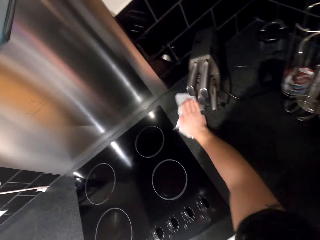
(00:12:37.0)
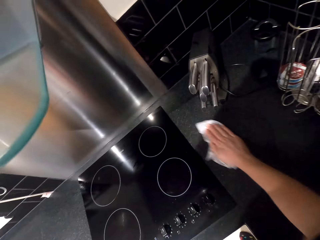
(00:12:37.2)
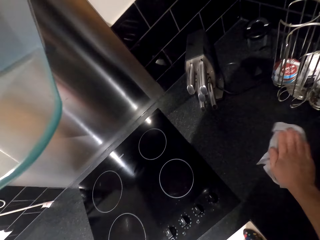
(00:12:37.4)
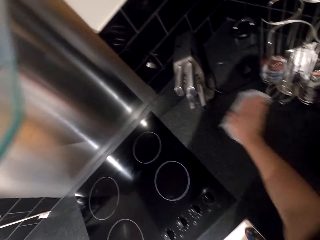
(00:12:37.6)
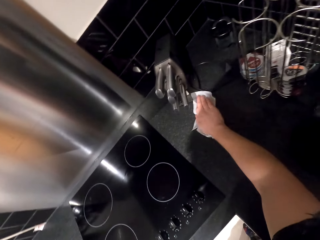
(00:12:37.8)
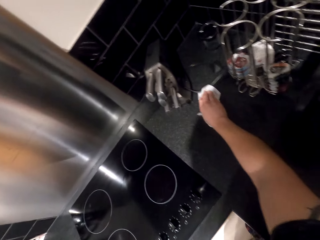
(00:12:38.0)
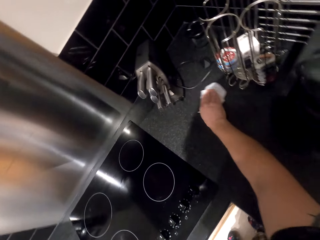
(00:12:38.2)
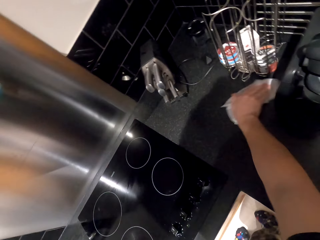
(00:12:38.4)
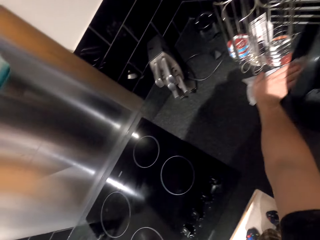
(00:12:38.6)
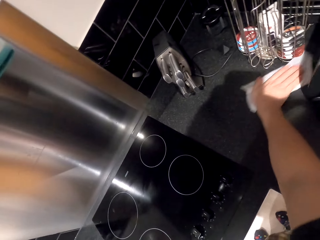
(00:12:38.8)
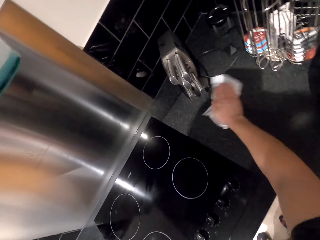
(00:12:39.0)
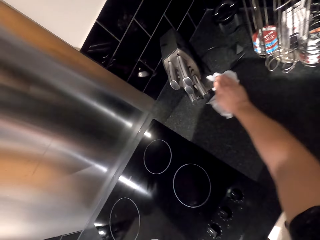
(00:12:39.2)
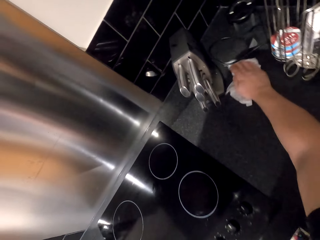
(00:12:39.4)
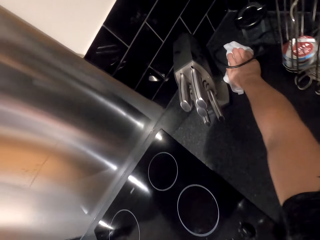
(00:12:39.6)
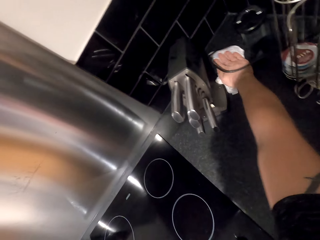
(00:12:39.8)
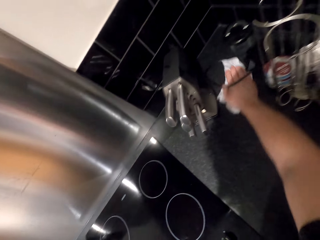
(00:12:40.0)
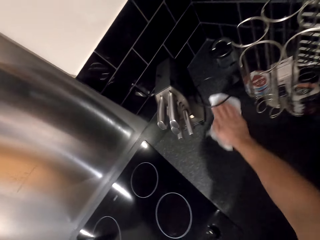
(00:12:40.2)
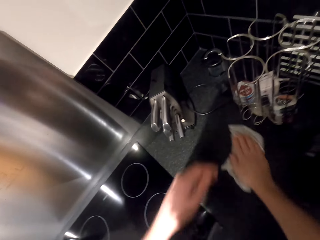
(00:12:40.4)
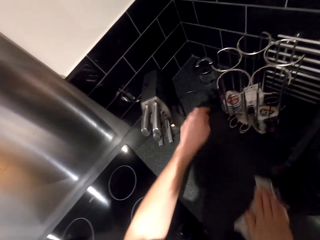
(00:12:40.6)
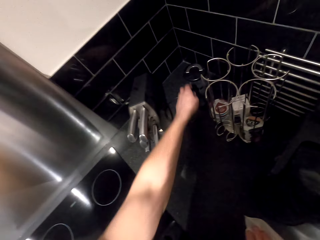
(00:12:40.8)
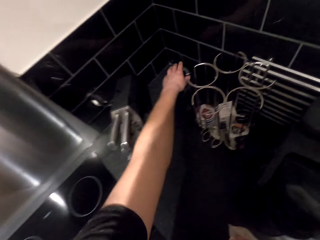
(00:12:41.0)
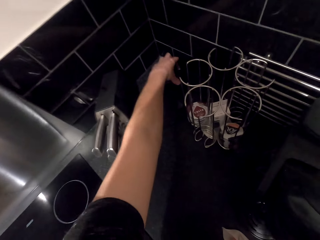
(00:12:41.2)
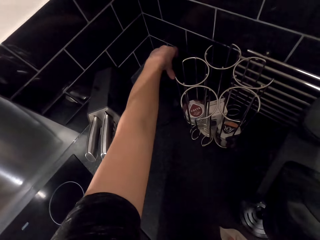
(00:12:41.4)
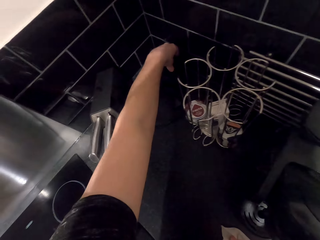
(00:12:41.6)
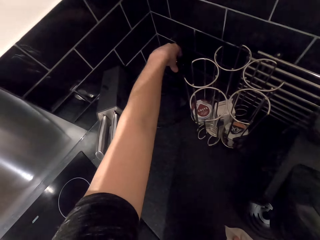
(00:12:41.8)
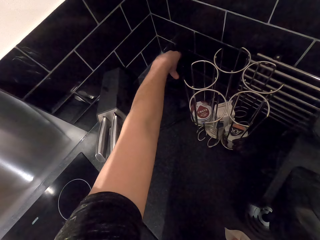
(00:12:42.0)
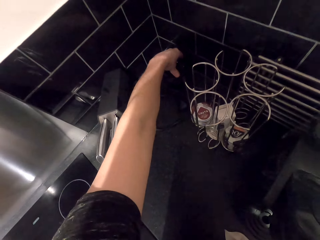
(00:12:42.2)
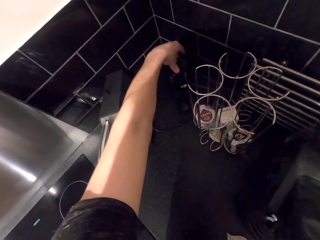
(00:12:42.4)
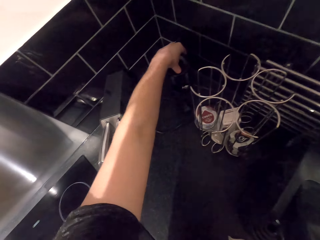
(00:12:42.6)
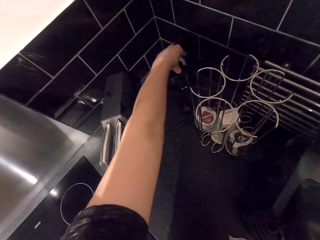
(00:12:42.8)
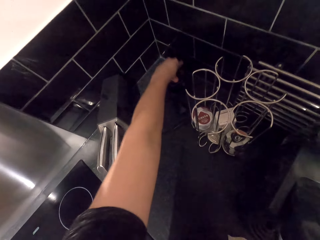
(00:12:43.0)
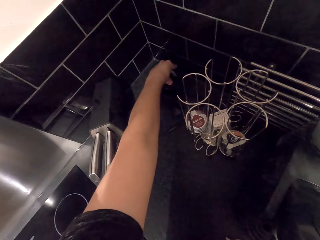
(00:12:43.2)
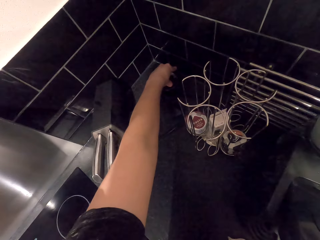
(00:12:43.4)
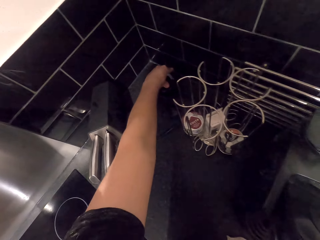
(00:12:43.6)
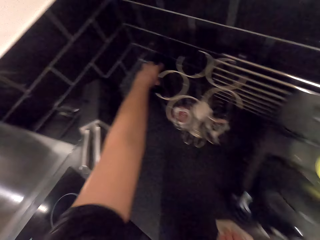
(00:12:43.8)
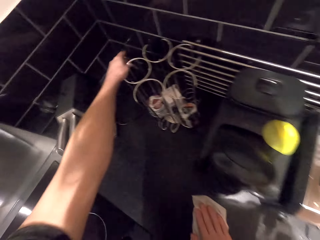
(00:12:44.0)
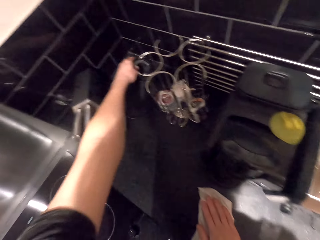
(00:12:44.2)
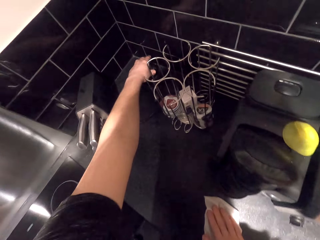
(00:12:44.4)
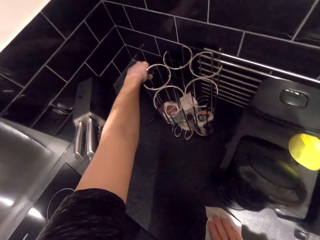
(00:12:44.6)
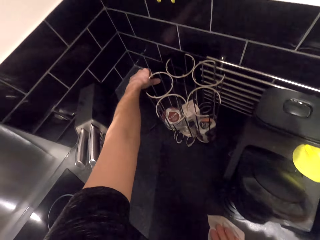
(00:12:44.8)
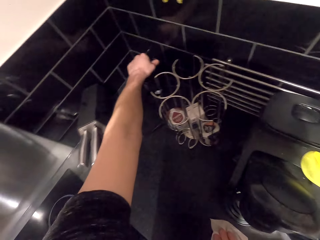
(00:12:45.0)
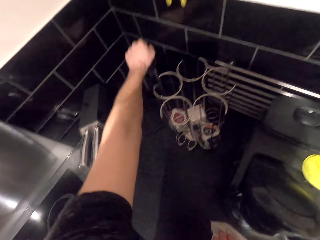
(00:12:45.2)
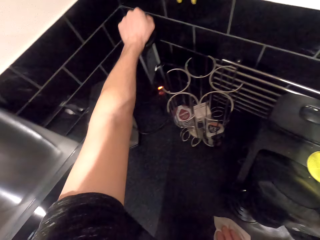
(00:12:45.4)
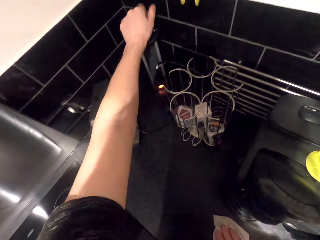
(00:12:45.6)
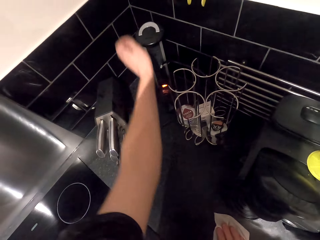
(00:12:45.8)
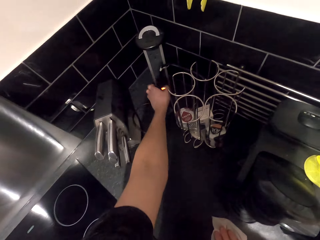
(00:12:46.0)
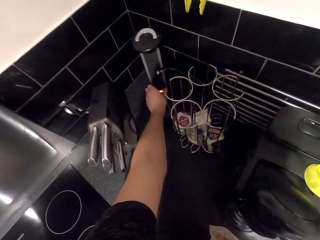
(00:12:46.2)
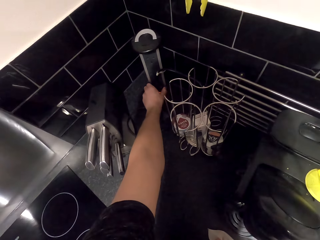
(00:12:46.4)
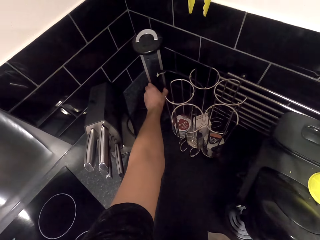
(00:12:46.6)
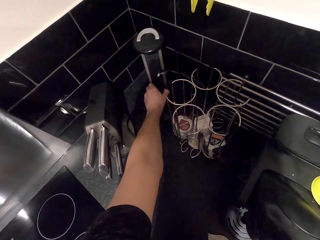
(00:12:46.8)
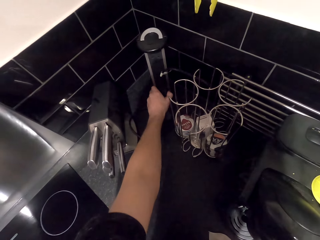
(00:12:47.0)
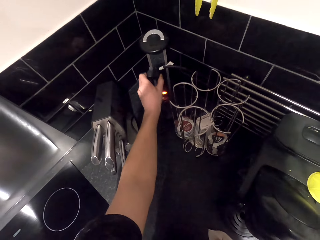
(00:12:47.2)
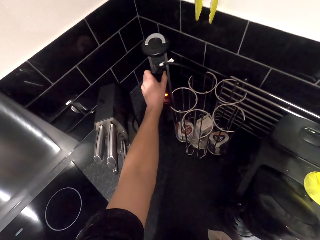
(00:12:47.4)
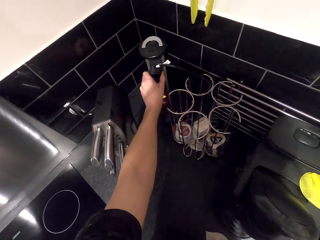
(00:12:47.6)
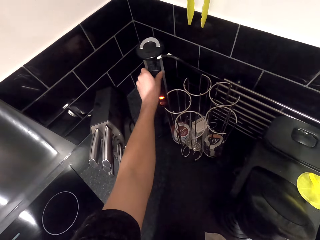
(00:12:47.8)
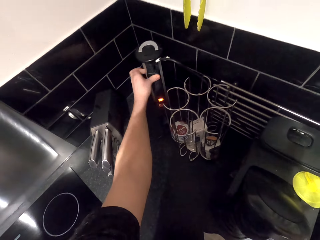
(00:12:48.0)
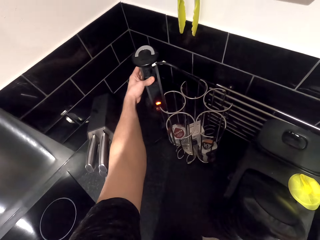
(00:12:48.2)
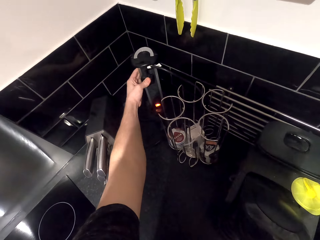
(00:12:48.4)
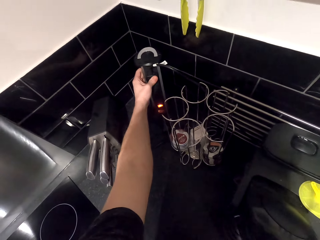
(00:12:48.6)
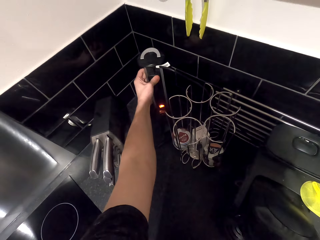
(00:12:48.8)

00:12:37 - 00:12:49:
The camera wearer touches something.

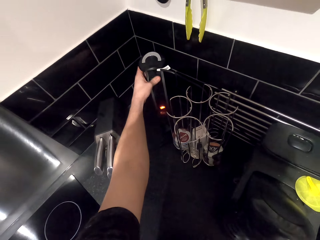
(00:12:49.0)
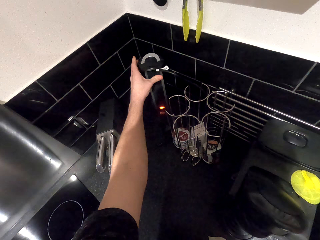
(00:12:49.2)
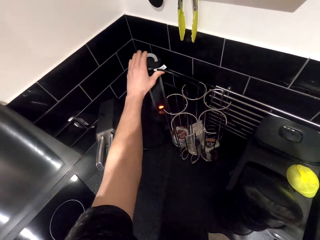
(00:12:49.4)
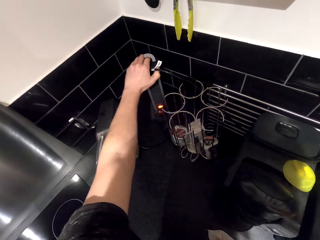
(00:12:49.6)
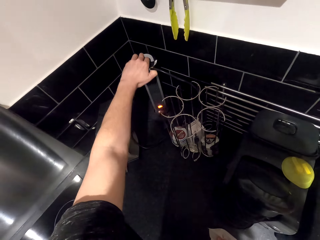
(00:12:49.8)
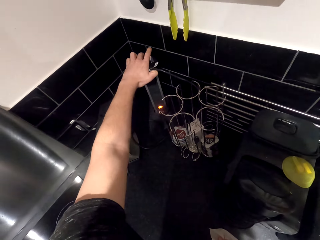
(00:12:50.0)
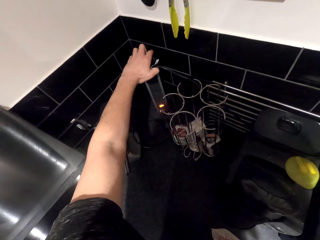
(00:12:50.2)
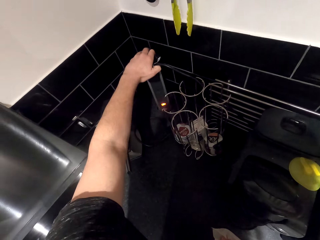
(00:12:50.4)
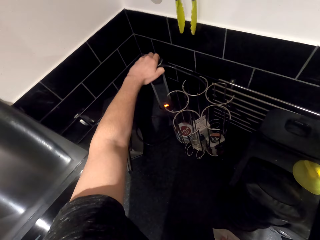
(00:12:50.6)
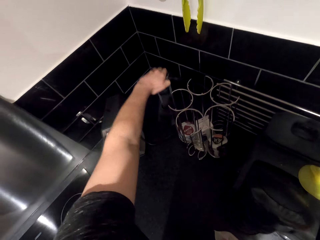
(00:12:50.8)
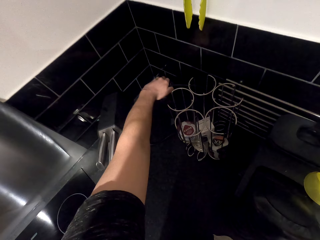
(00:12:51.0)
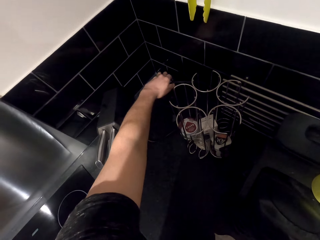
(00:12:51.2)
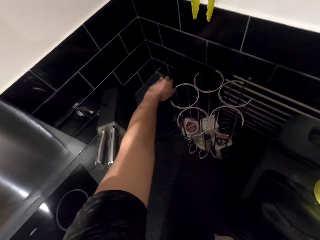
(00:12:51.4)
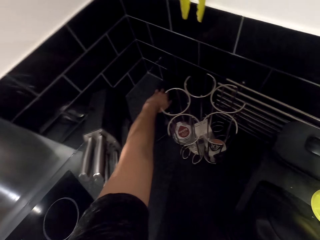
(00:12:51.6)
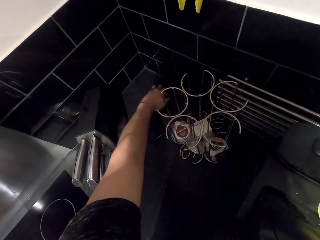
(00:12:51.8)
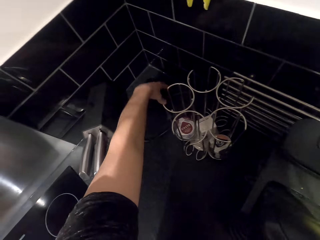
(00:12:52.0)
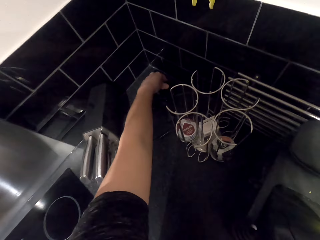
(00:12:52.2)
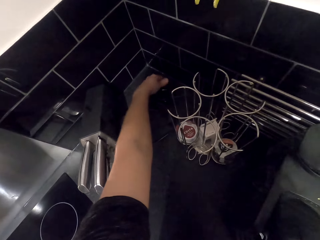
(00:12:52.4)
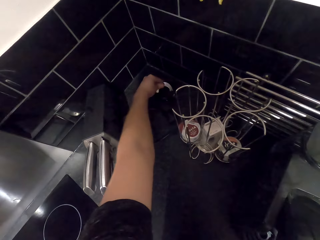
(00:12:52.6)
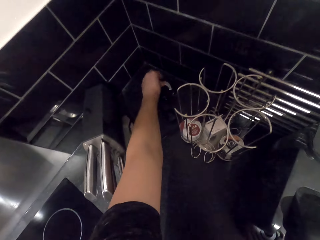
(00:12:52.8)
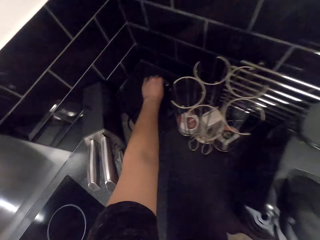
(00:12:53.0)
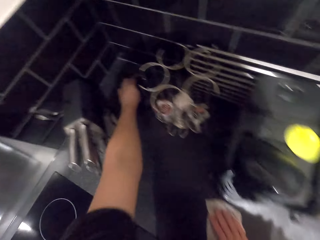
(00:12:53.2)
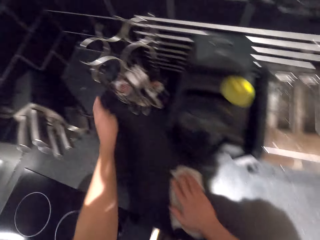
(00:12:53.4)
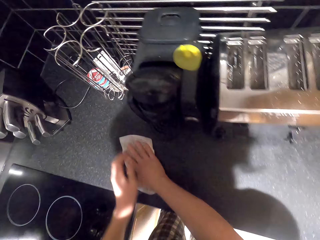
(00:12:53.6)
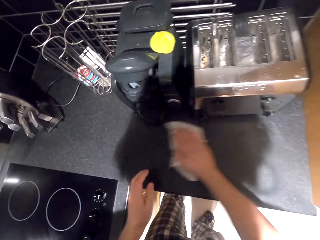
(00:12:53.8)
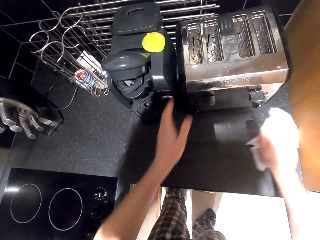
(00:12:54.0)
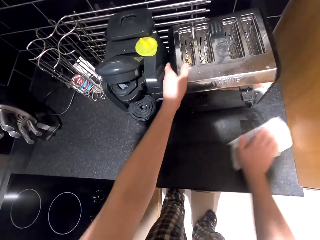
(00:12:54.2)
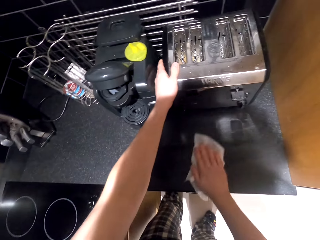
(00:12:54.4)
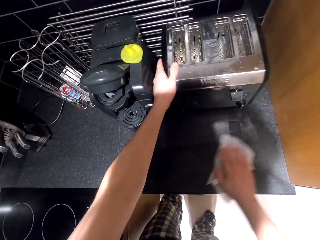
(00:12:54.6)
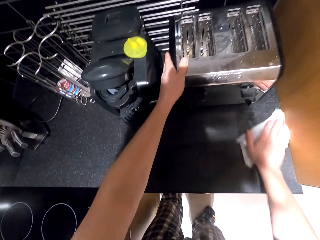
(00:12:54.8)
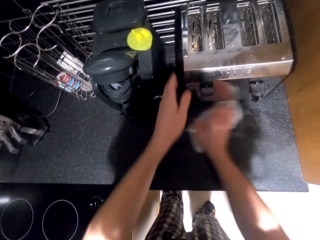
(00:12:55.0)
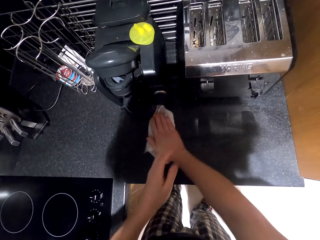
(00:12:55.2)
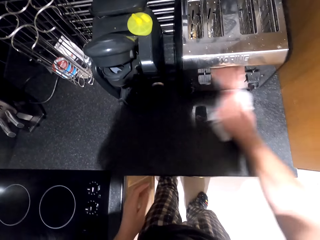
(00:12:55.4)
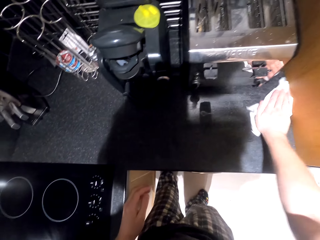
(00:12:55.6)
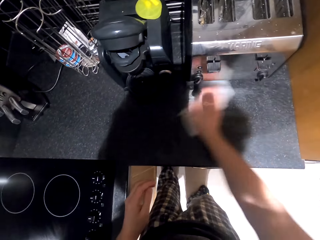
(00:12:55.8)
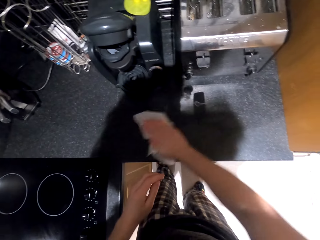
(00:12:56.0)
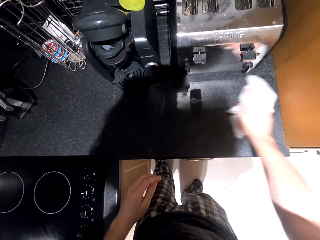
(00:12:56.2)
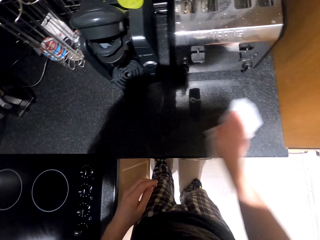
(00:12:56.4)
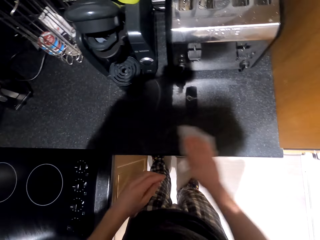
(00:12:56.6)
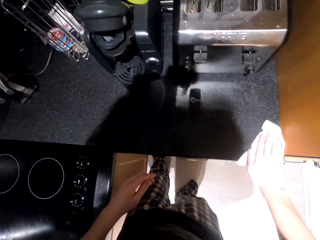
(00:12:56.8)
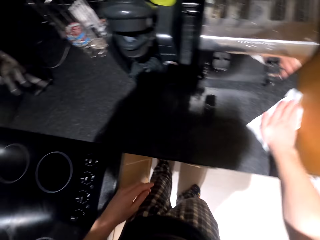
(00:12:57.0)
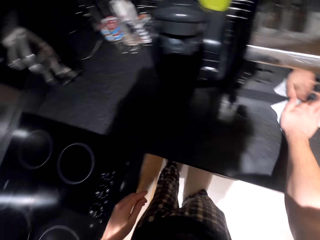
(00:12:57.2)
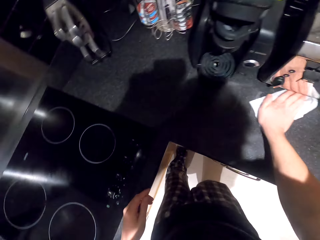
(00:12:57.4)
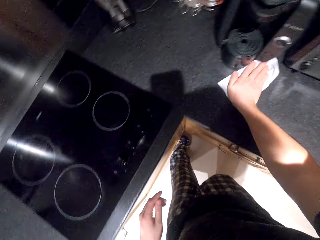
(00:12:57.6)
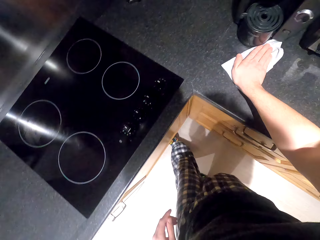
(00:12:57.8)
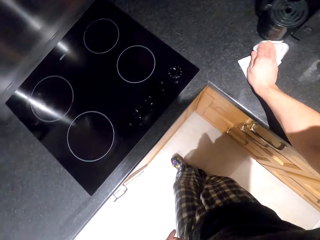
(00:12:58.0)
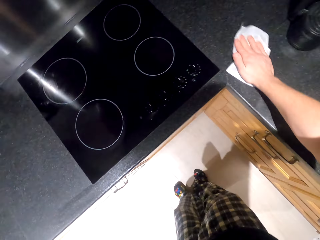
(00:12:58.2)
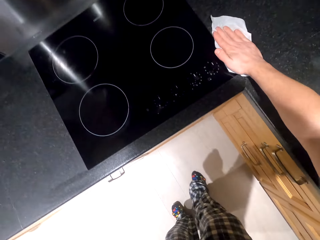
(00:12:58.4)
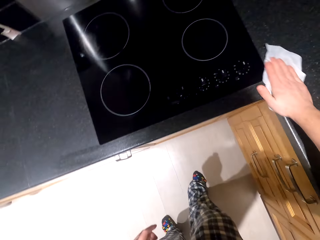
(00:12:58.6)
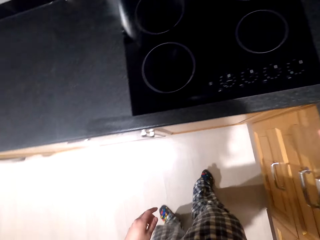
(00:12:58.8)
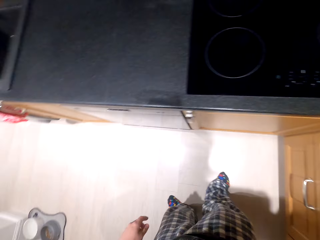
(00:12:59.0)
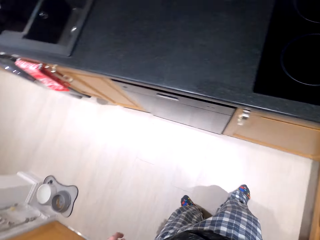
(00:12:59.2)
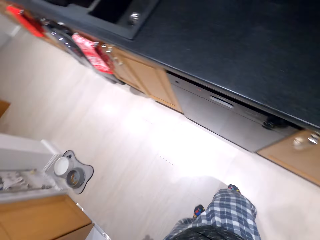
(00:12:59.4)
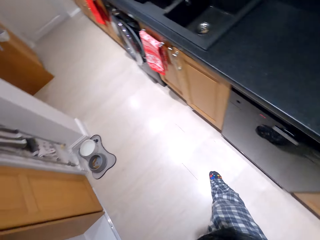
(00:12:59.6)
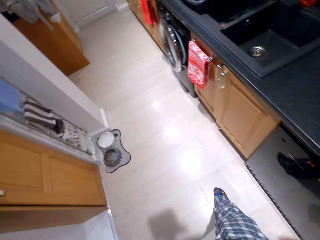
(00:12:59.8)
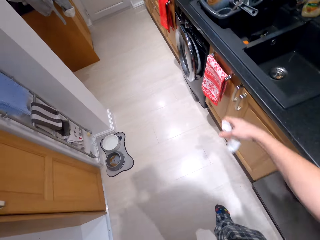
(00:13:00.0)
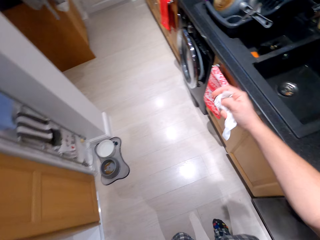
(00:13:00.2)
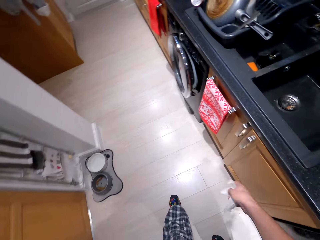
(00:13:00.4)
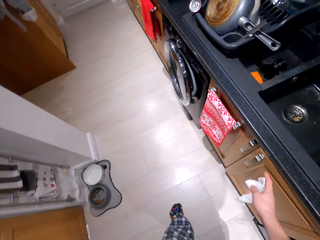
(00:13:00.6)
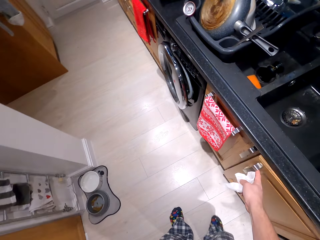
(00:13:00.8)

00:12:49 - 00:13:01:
The camera wearer wipes the surface. They walk around.
